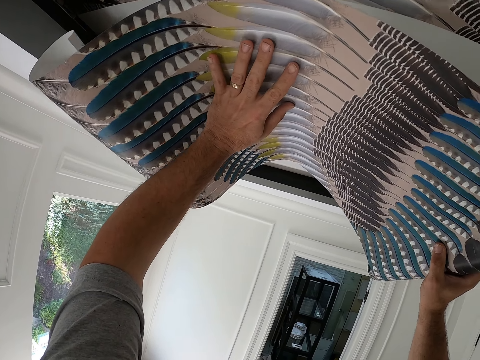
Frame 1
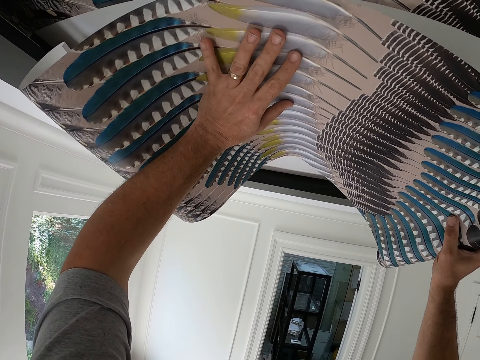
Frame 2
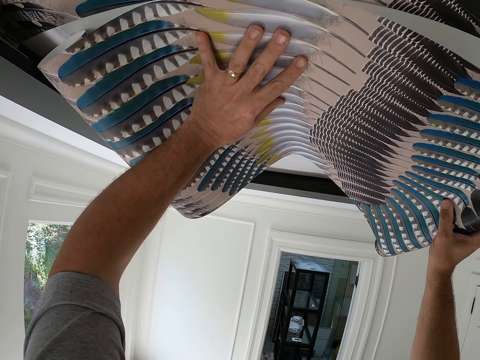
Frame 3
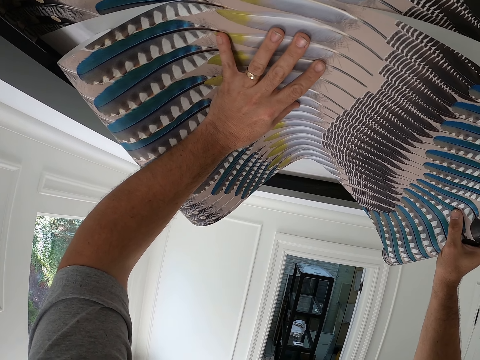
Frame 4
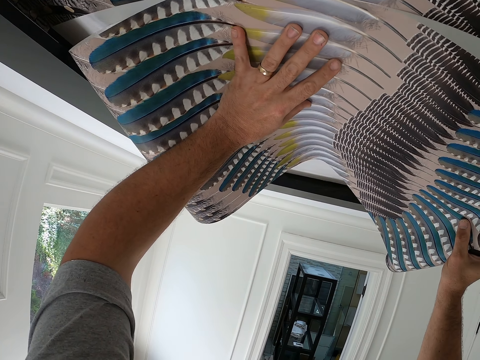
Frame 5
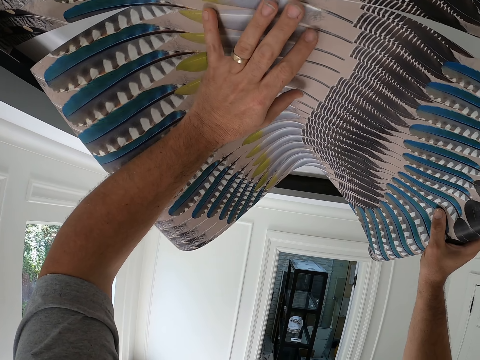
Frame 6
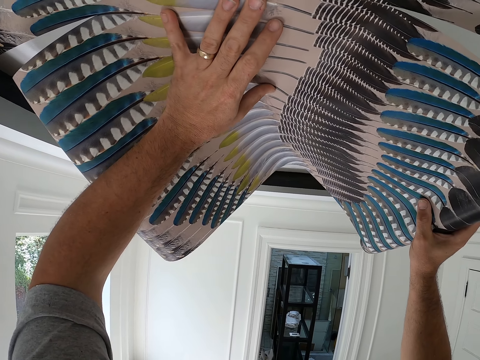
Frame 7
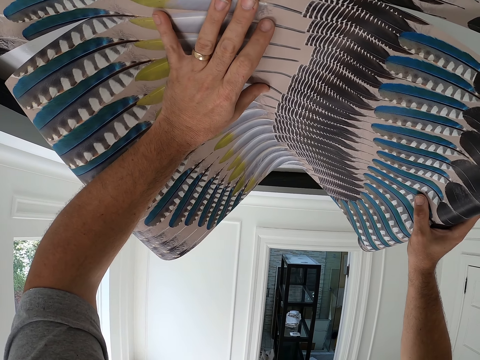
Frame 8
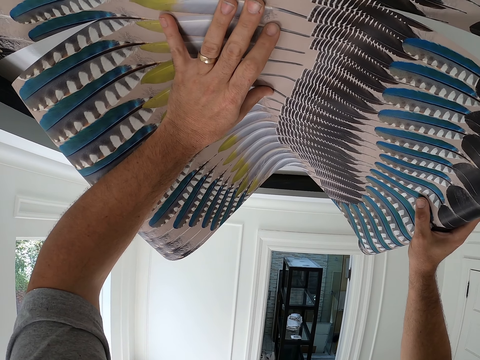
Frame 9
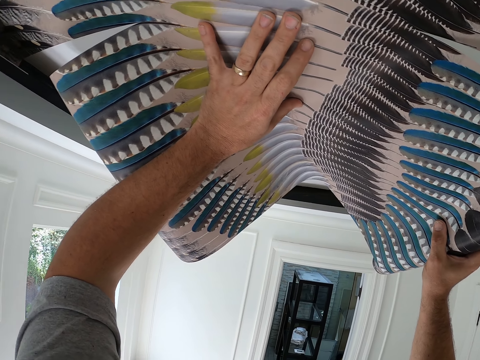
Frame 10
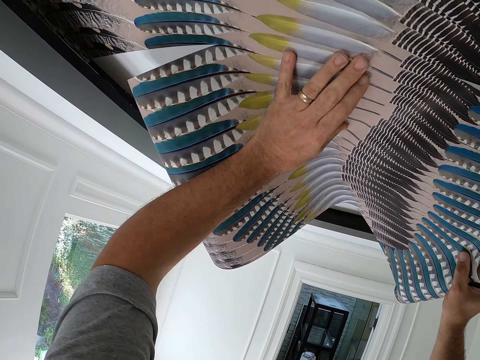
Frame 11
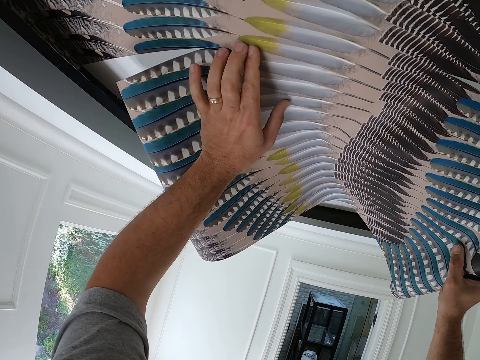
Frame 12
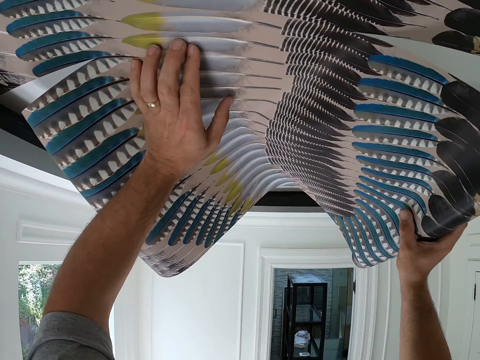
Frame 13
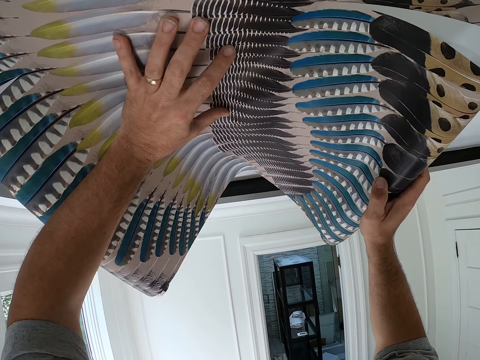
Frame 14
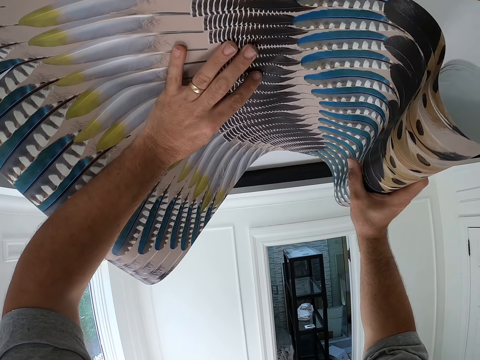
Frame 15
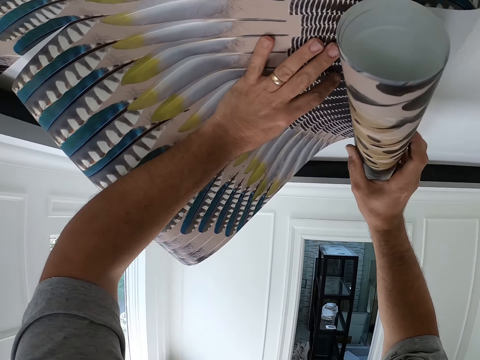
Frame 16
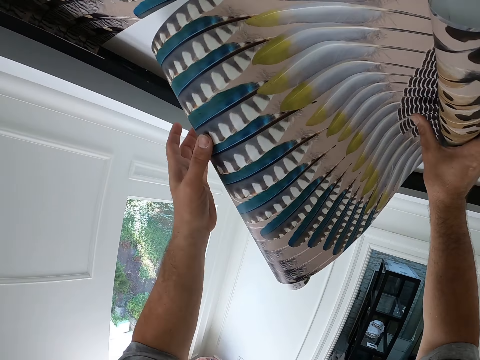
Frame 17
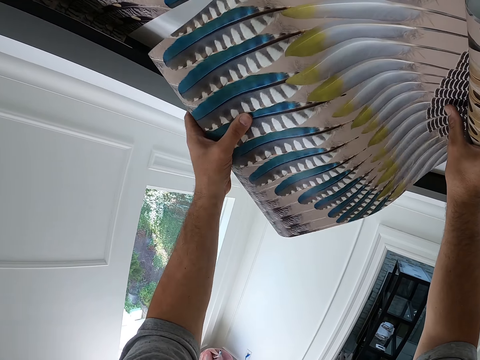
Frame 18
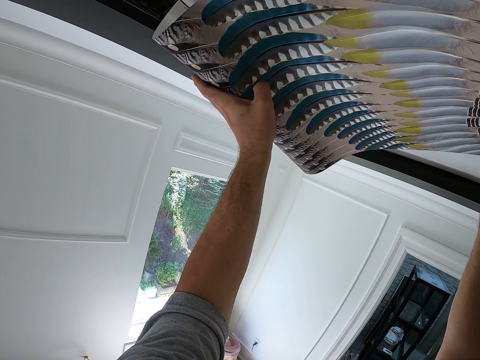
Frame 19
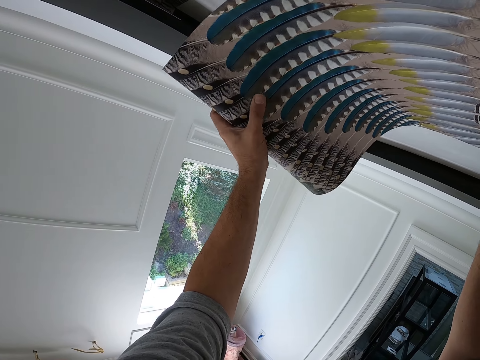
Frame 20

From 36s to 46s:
The camera wearer aligns a drawing chart on the ceiling. They unfold the drawing chart on the ceiling.

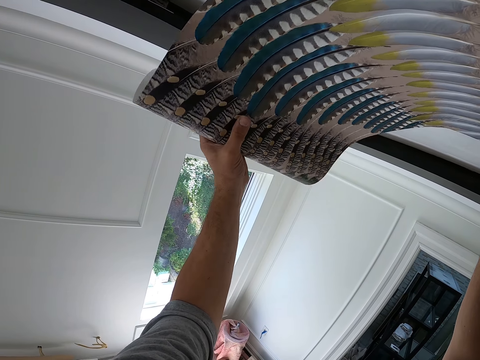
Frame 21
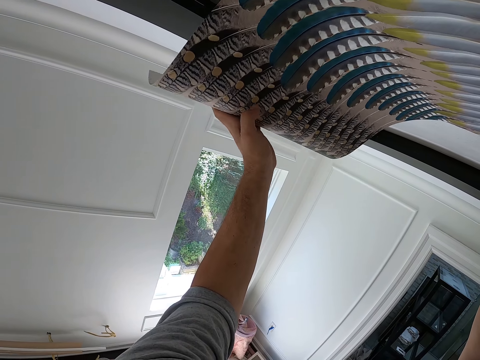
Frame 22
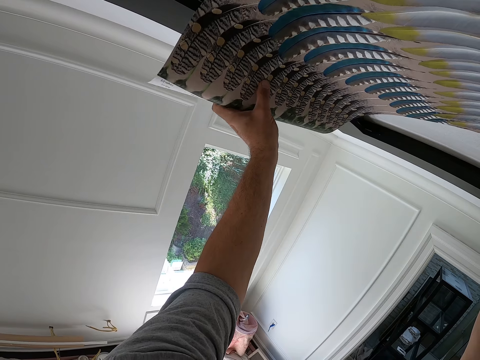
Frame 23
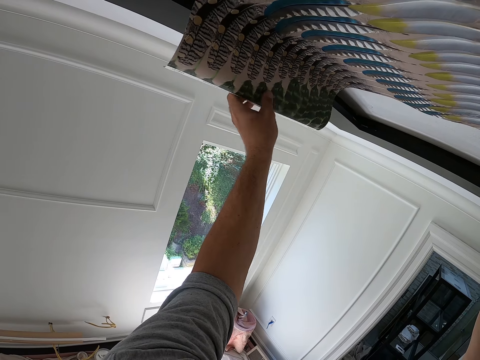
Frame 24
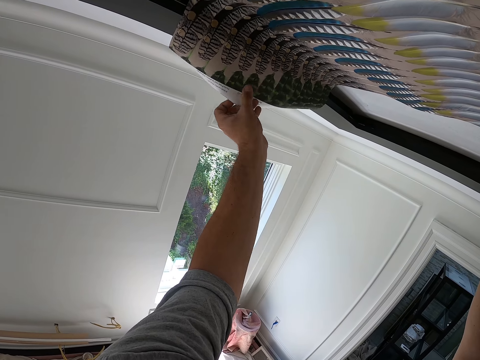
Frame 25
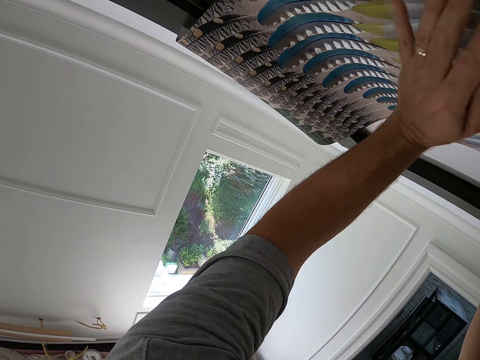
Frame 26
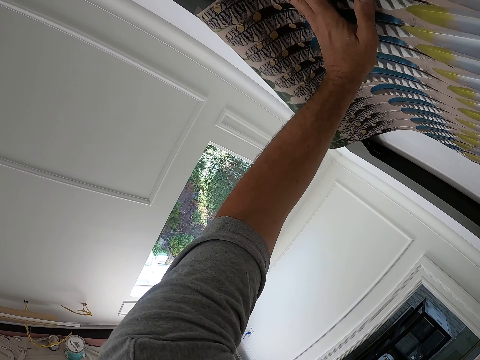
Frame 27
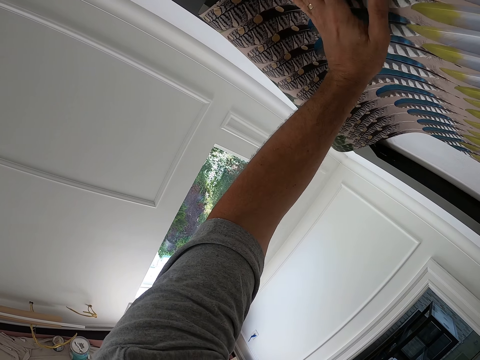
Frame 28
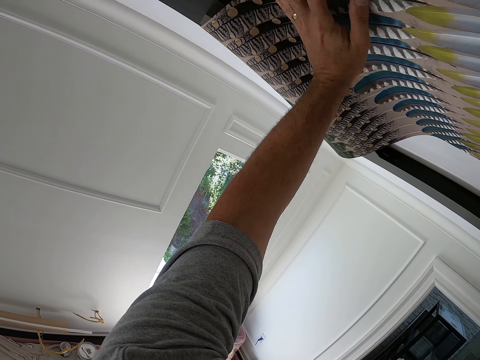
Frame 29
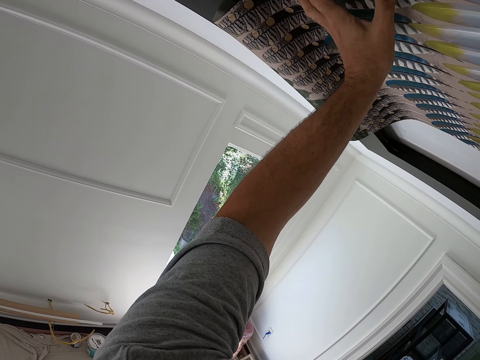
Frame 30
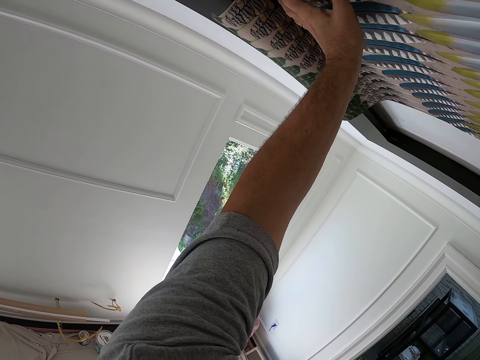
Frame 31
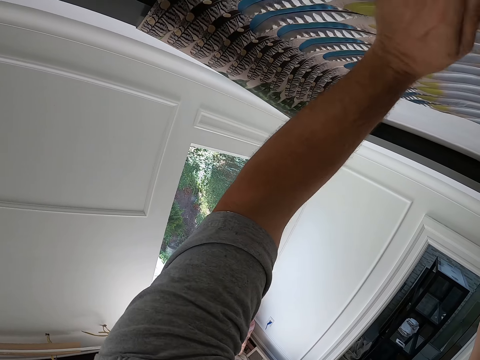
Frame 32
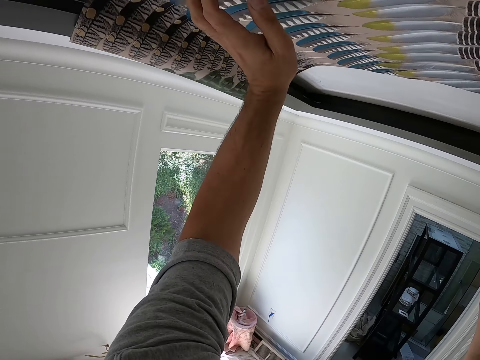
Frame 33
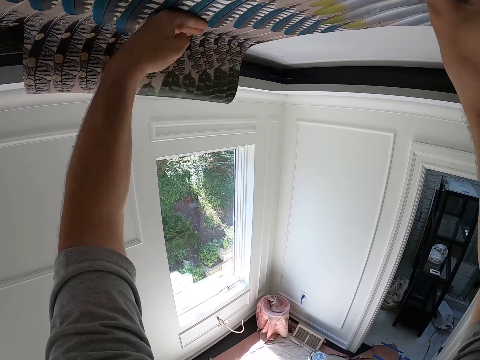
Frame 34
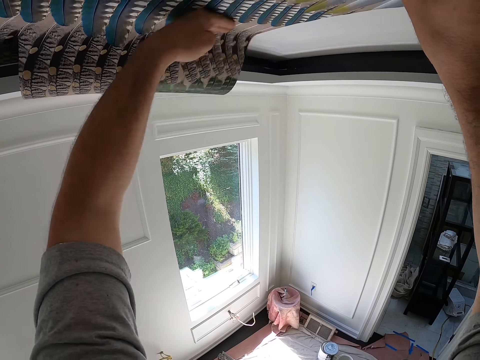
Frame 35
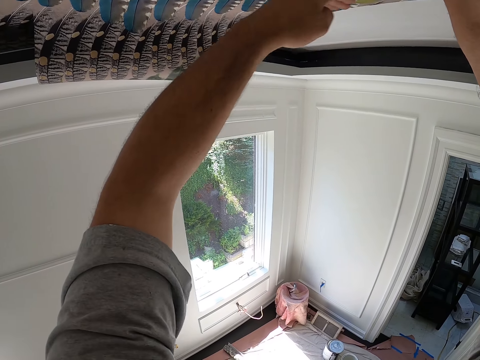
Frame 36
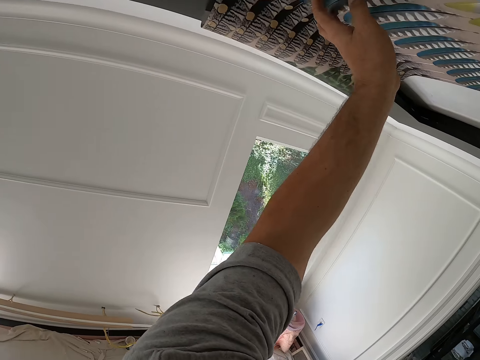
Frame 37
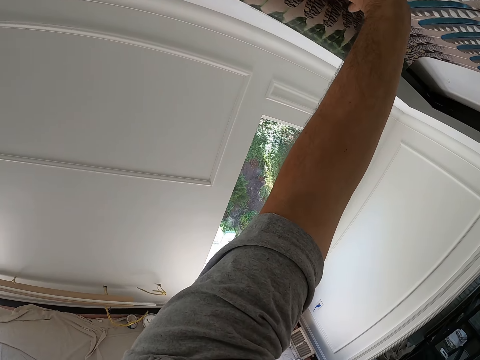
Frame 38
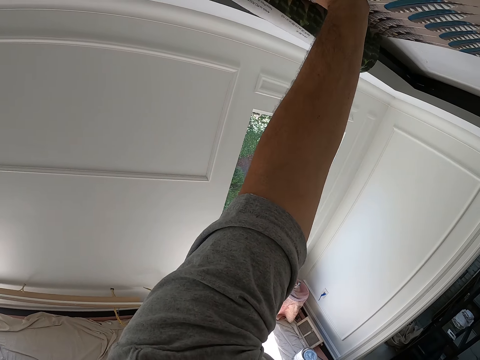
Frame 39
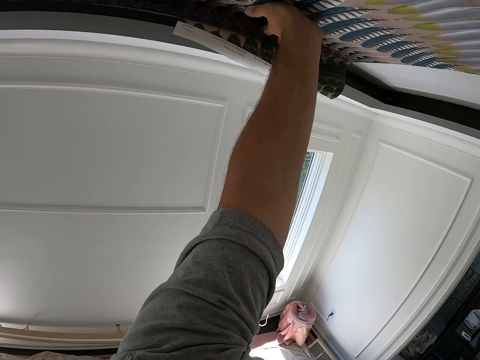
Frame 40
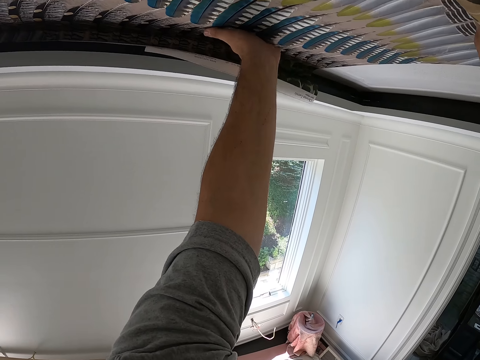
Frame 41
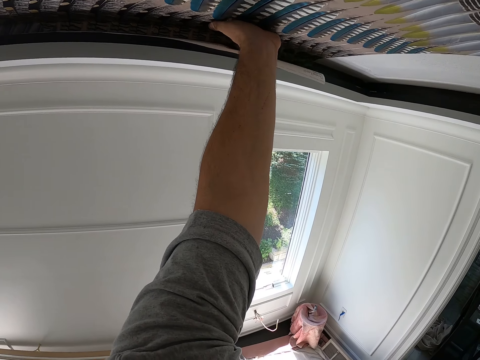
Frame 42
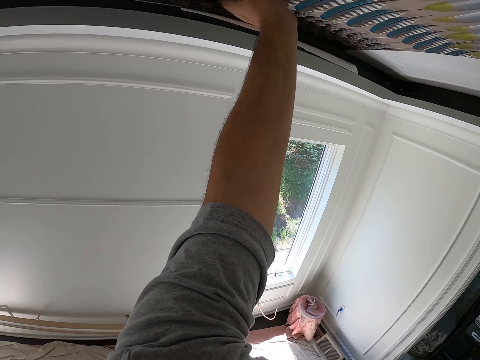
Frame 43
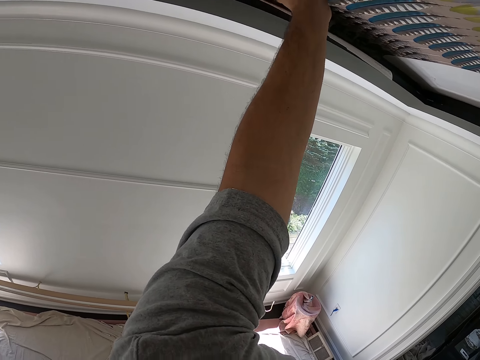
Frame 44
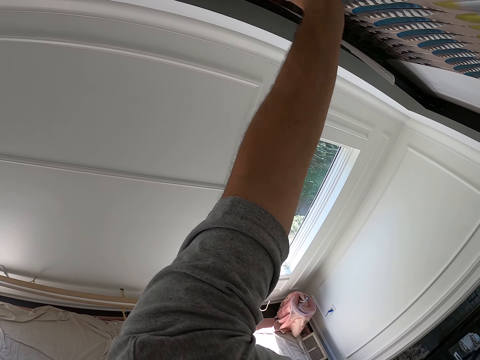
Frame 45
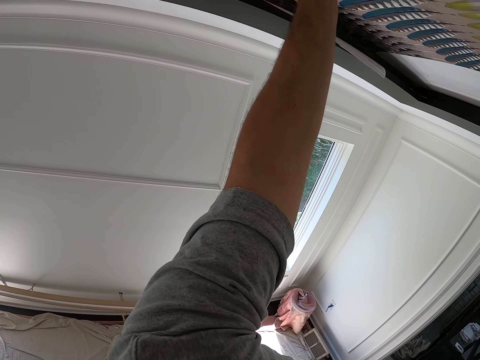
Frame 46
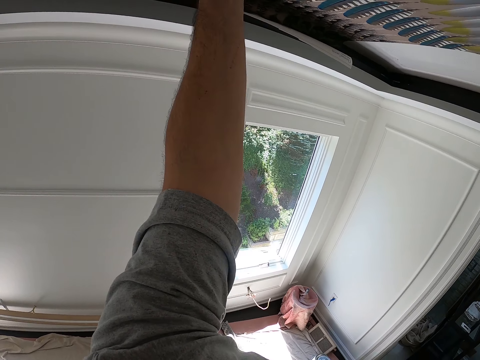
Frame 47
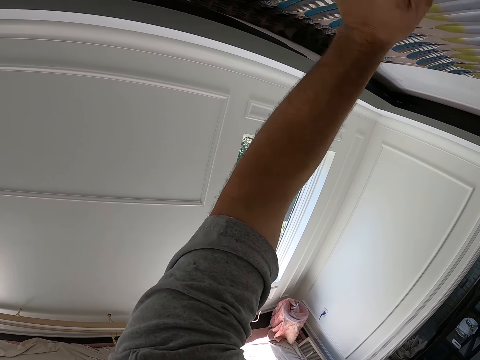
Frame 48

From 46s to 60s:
The camera wearer sticks a drawing chart on the ceiling. He strokes his left hand along the surface of the wallpaper on the ceiling. He aligns the drawing chart on the ceiling. He pushes one end of the wallpaper into the ceiling. He strokes his left hand along the surface of the wallpaper on the ceiling again.

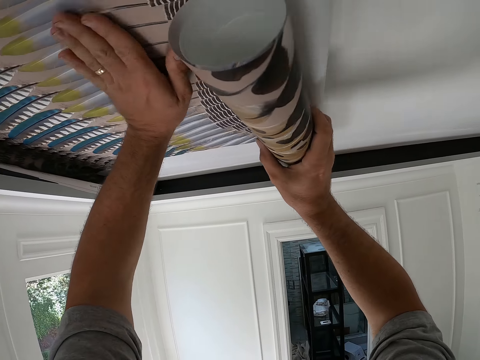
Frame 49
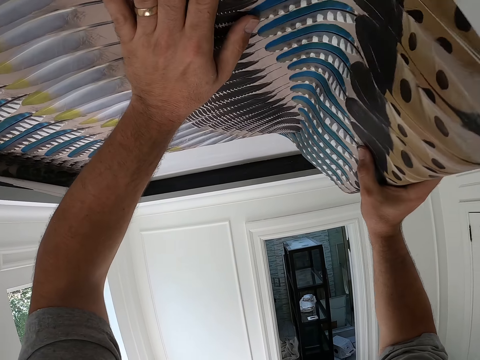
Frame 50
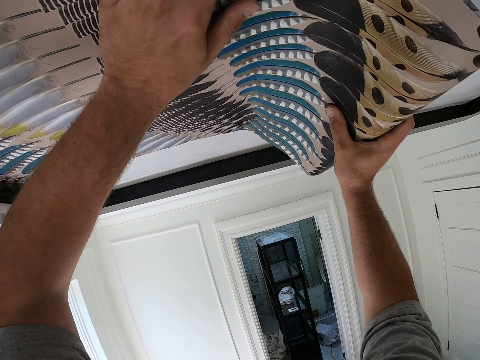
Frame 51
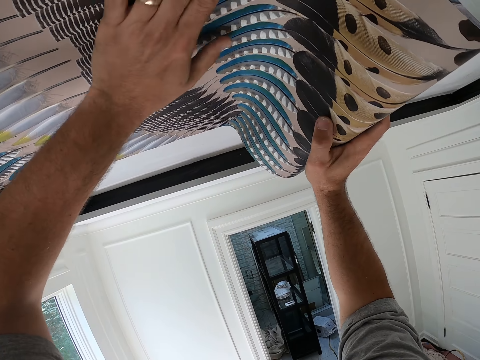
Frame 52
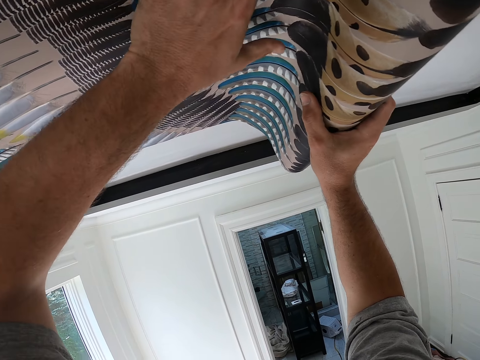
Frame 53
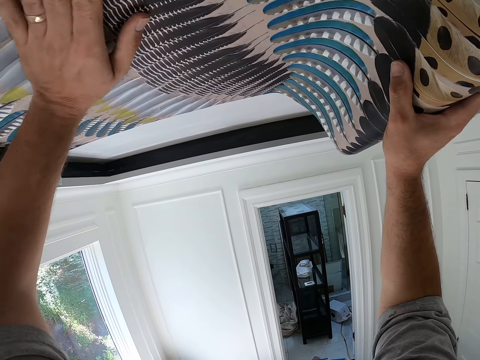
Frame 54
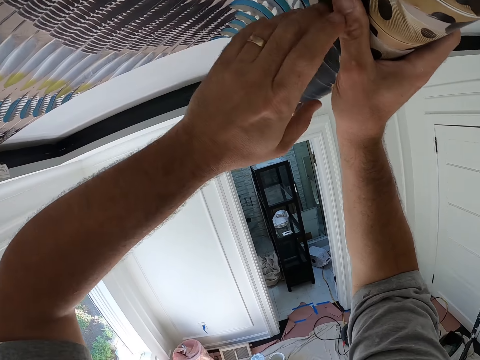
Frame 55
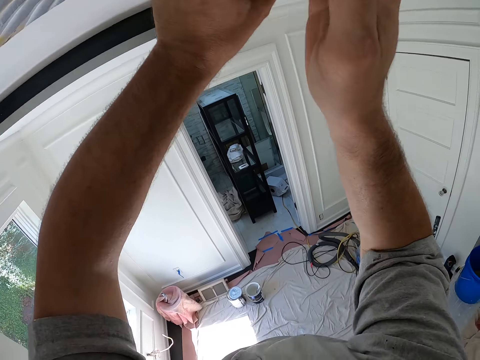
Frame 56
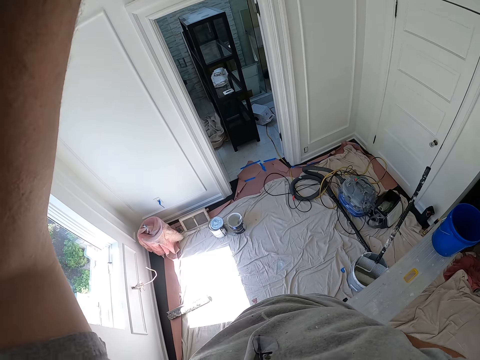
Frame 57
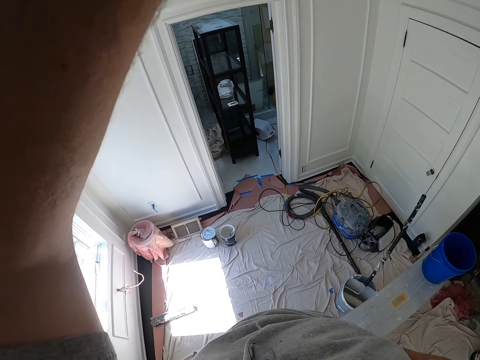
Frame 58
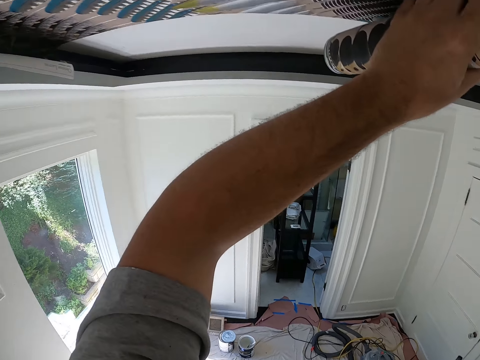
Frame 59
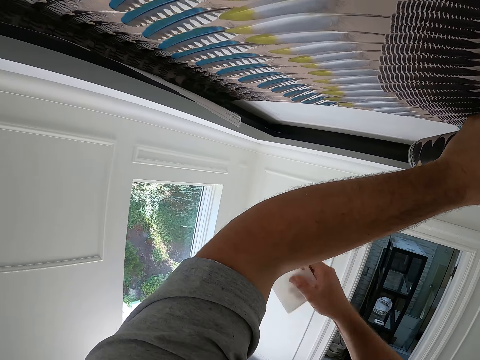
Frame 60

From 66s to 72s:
The camera wearer unfolds the other end of the wallpaper or drawing chart with his right hand. He aligns the drawing chart on the ceiling. He puts his right hand behind him. He removes his right hand on the drawing chart.
